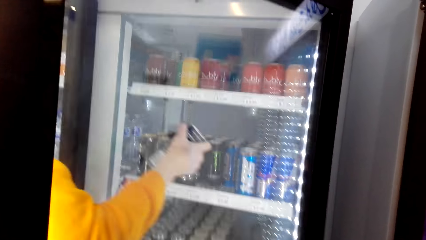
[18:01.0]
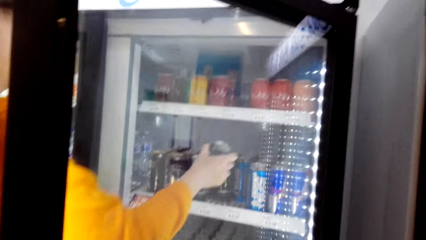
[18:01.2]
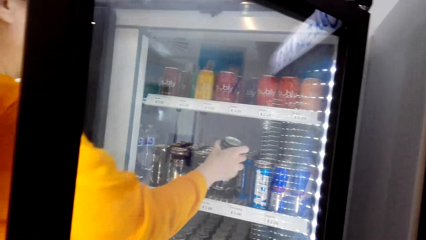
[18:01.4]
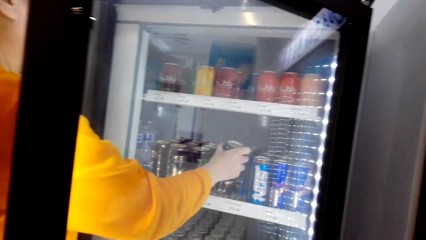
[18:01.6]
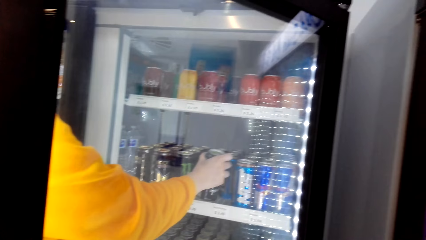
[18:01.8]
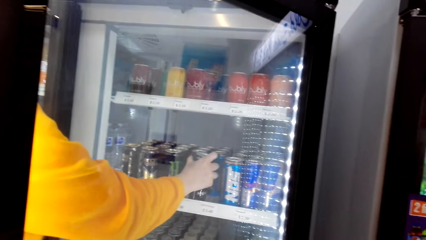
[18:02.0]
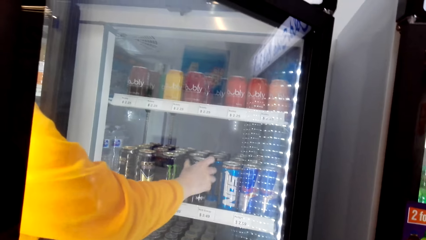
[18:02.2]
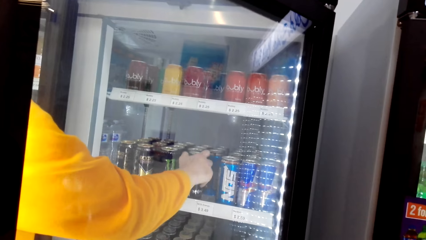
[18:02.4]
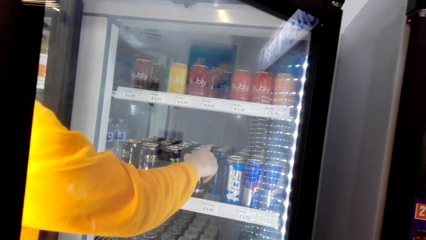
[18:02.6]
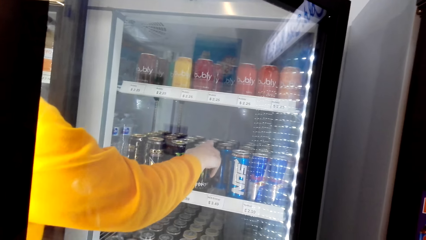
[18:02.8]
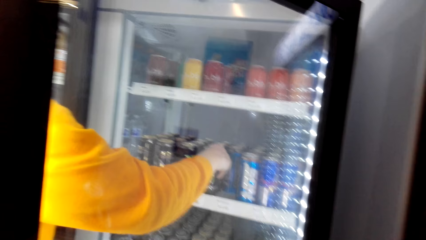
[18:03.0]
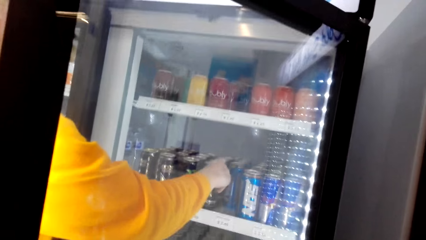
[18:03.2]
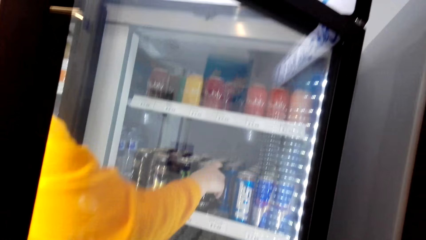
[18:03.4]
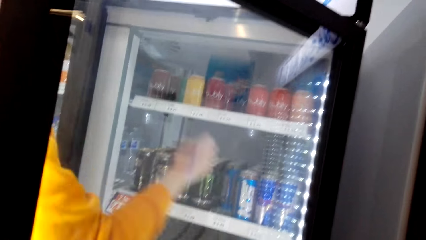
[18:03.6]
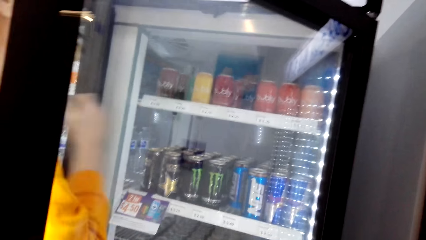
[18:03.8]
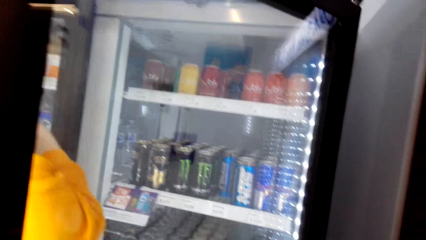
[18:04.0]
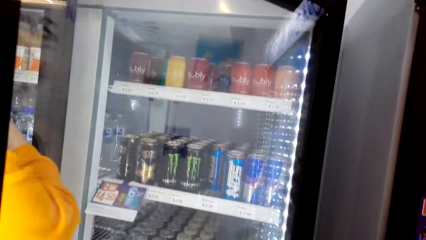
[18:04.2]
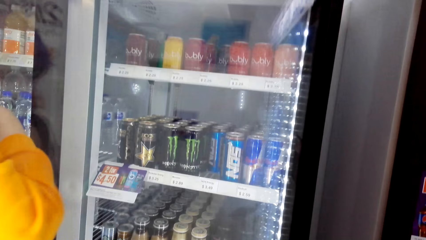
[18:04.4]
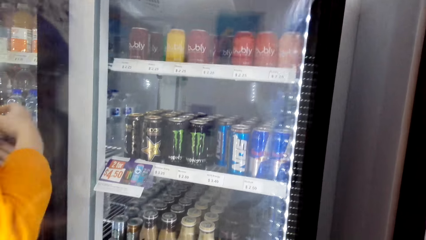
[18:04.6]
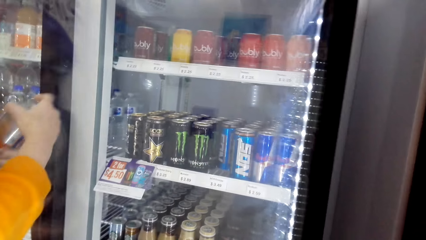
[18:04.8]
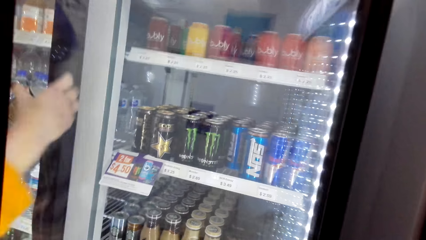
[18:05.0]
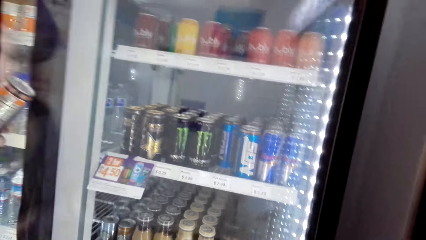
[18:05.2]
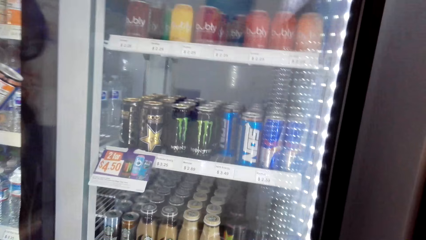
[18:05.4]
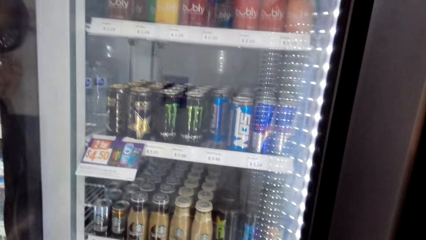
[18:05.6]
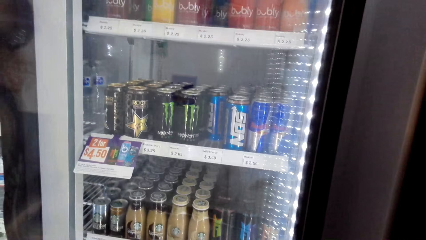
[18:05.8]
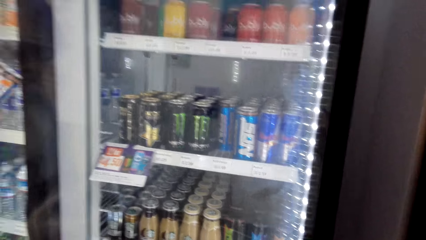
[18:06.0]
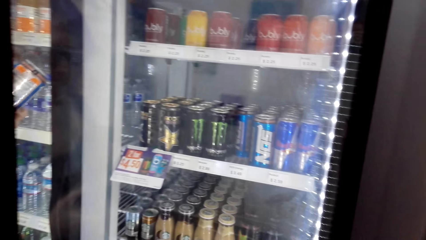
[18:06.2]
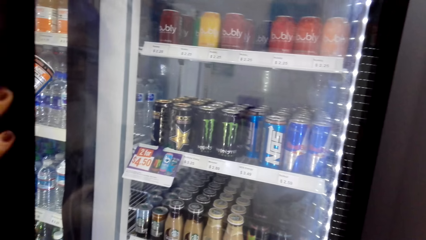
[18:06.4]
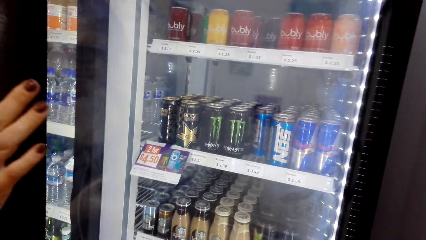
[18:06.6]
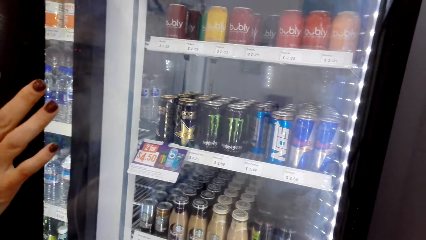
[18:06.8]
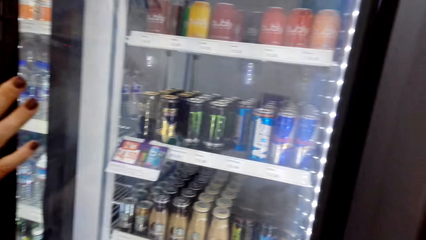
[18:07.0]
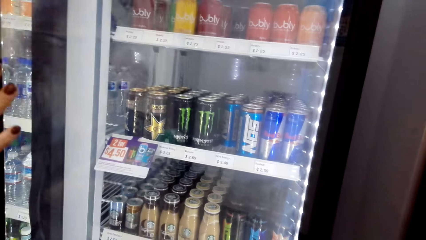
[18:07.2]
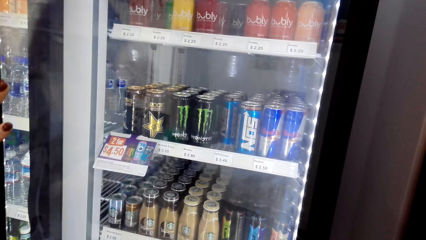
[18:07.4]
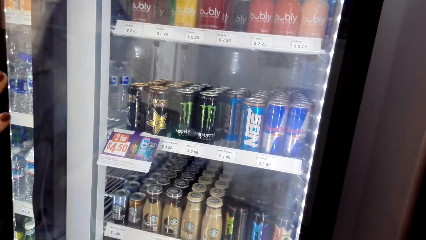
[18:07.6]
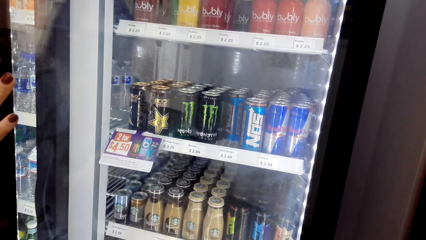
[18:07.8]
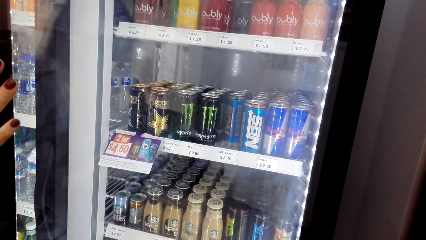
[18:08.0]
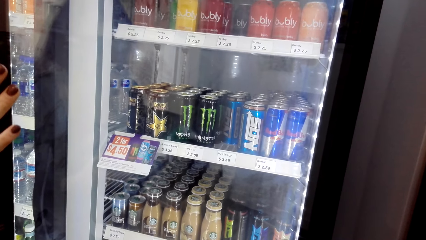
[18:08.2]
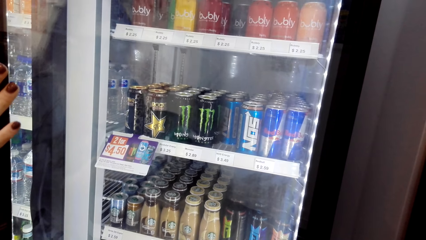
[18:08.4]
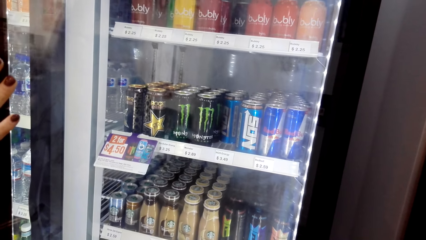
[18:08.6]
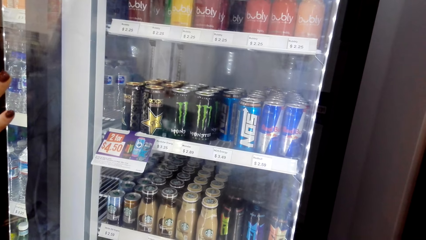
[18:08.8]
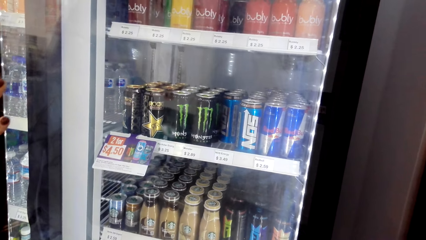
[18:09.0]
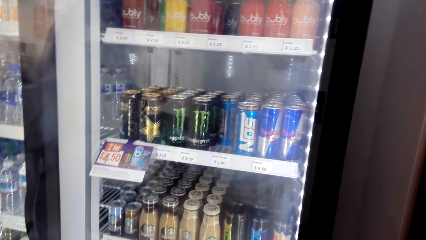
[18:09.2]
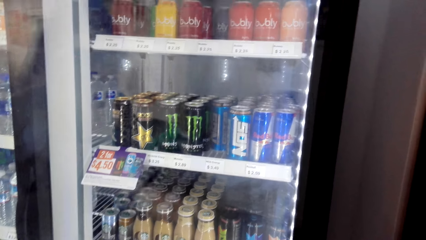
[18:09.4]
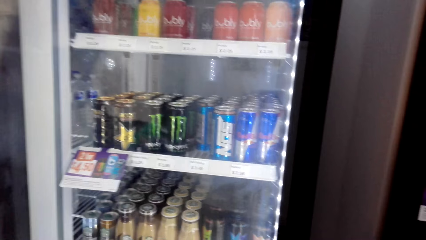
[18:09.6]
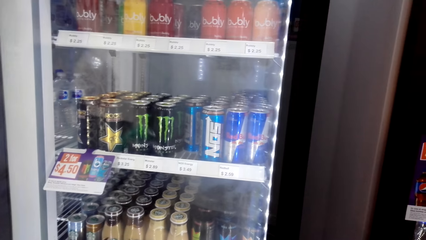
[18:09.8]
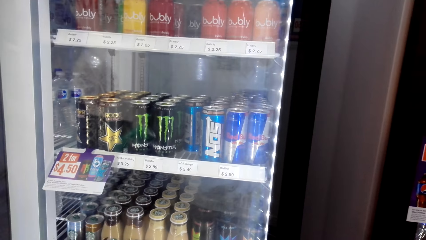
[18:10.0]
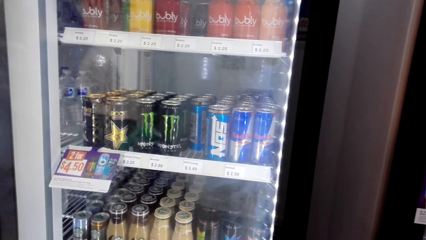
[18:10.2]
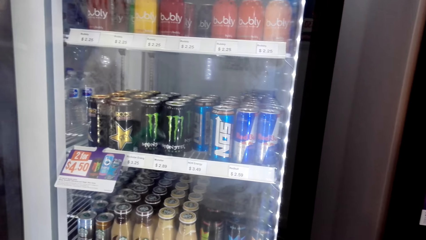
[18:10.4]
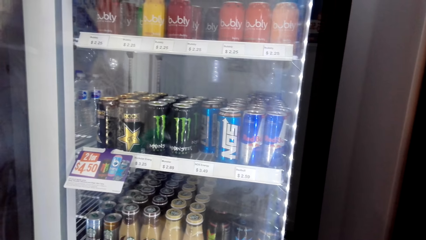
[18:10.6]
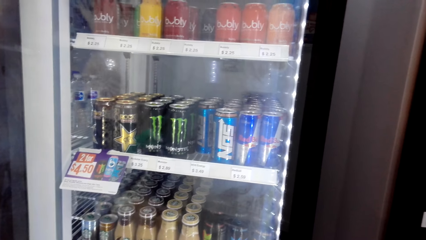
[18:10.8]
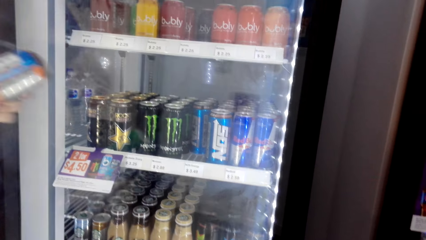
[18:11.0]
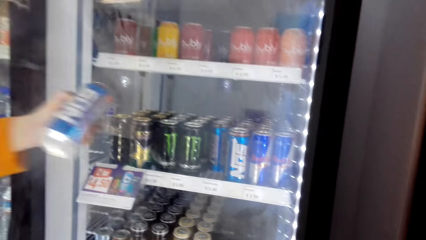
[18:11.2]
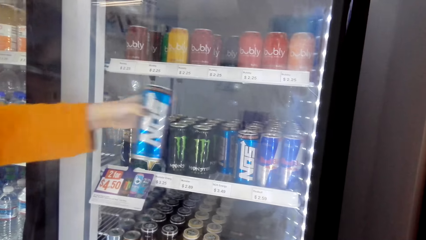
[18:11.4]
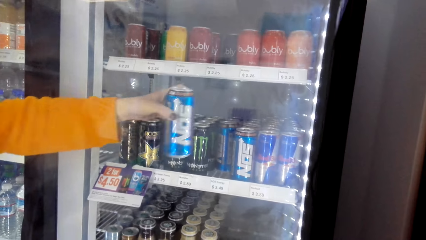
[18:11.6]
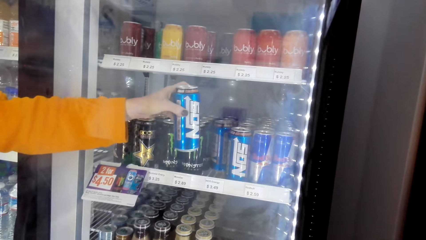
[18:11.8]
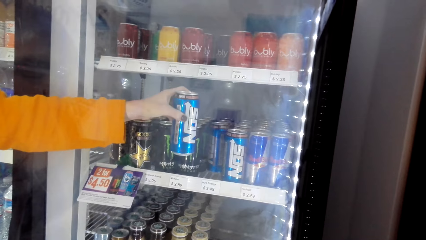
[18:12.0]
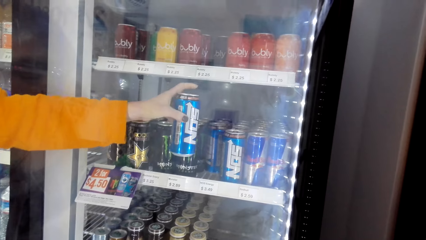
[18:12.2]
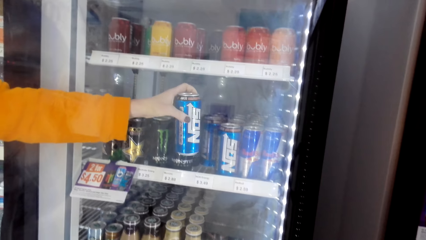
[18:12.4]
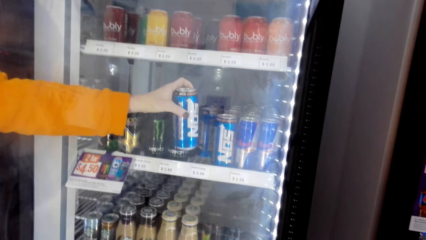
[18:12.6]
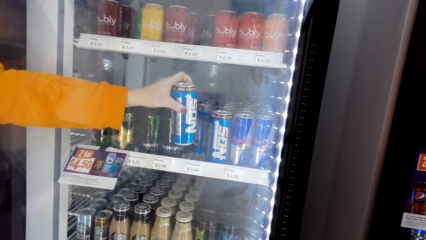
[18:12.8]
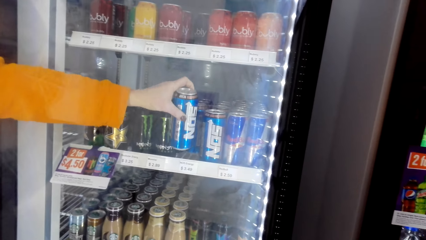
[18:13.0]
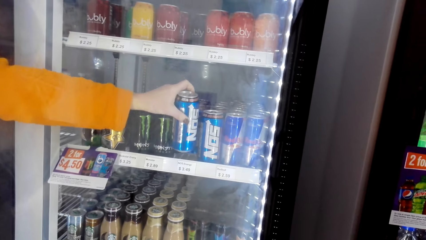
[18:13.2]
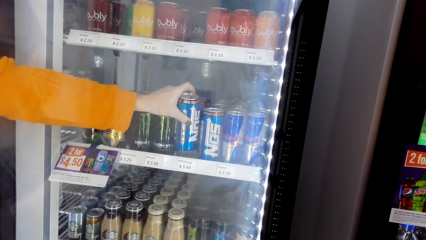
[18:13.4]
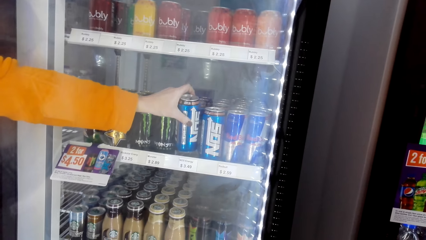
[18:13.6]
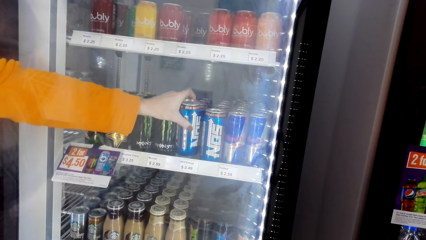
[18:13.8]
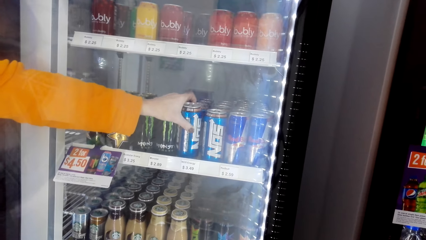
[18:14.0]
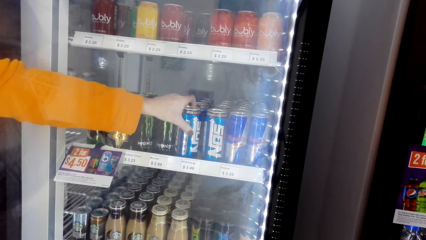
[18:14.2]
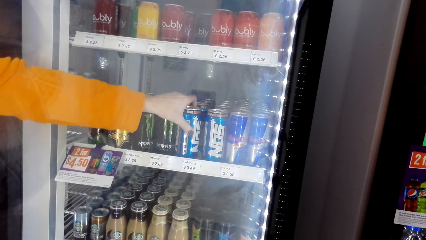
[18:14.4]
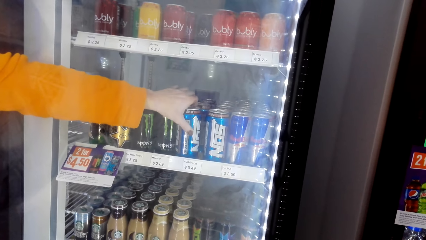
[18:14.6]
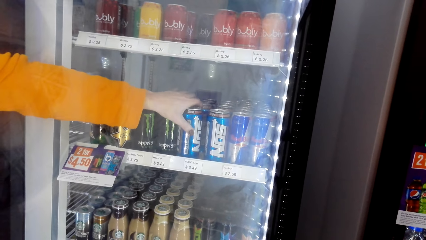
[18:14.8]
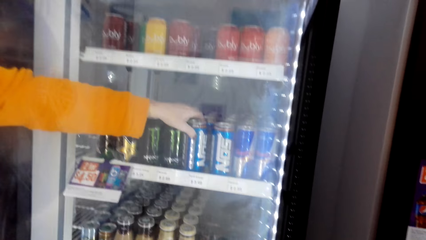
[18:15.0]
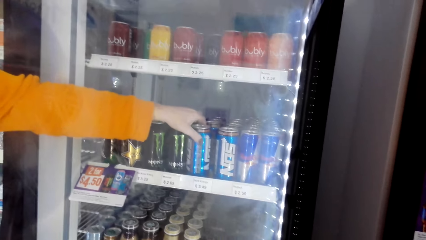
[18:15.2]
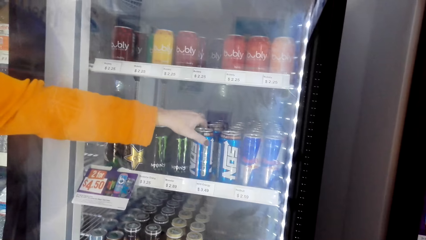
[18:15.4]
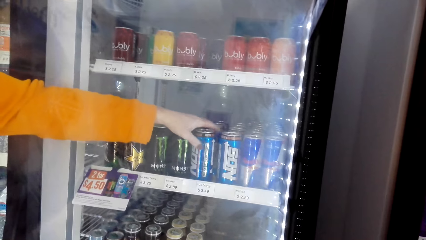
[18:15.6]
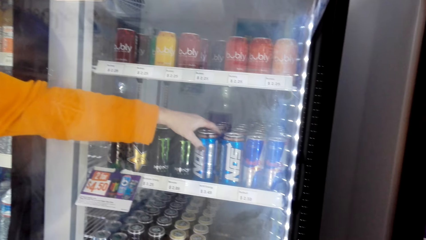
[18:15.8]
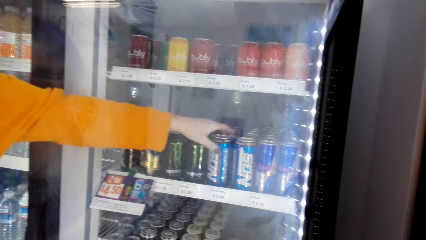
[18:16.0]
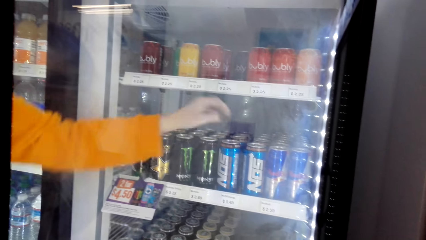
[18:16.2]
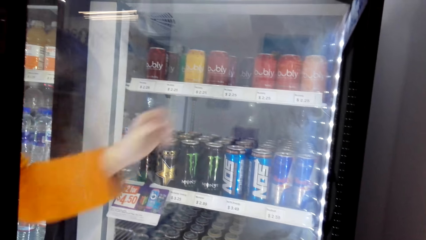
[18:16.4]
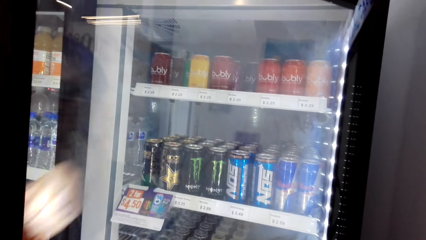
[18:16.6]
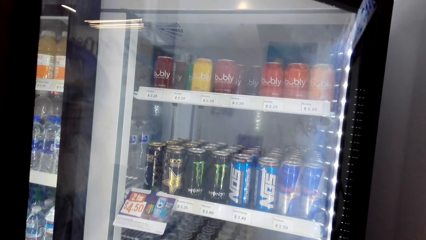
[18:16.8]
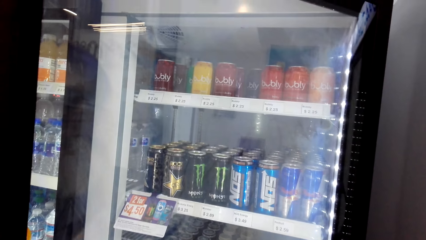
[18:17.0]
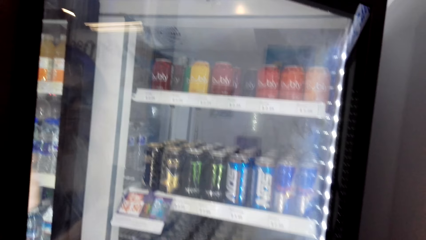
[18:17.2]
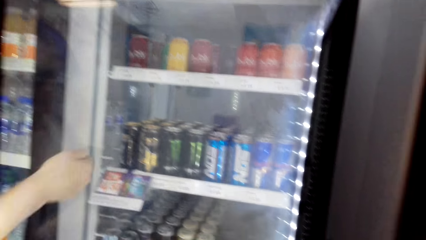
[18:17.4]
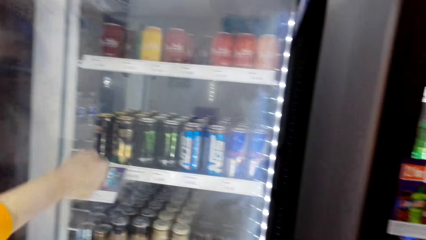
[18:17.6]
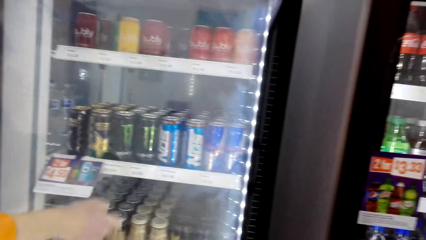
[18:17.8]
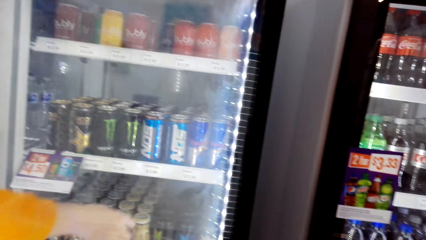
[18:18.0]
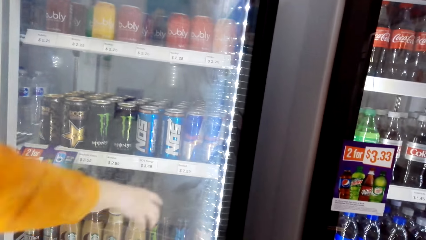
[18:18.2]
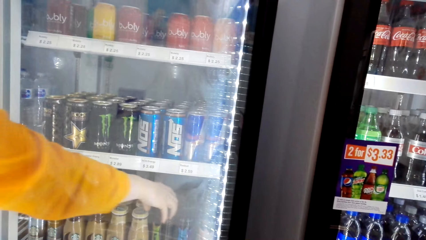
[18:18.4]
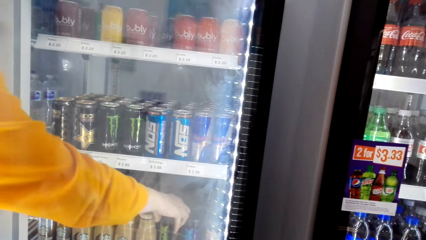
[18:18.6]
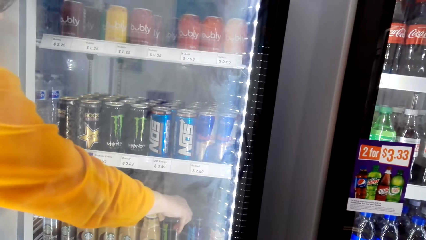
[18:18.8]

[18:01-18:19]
A woman puts the energy drinks or tin drink back in the fridge. The woman closes the fridge. The woman puts the tin drink in the fridge. The woman stands on the floor.
